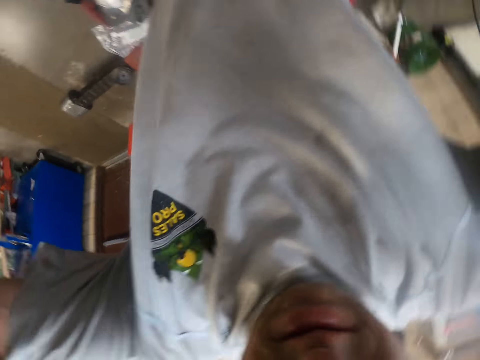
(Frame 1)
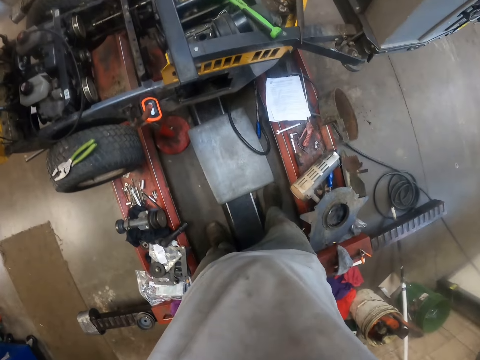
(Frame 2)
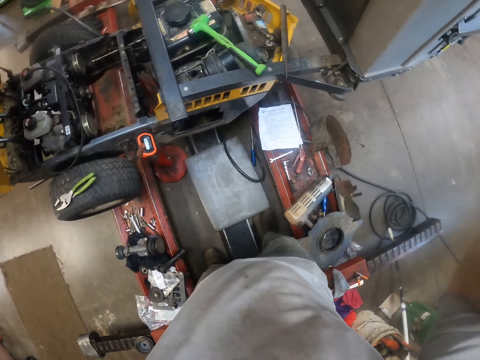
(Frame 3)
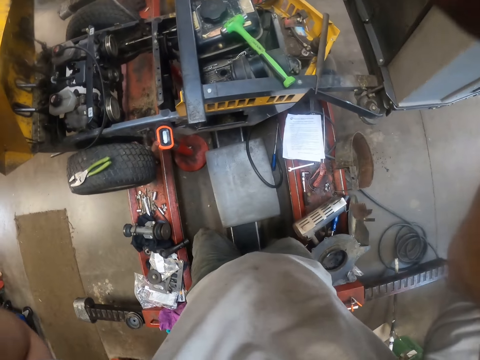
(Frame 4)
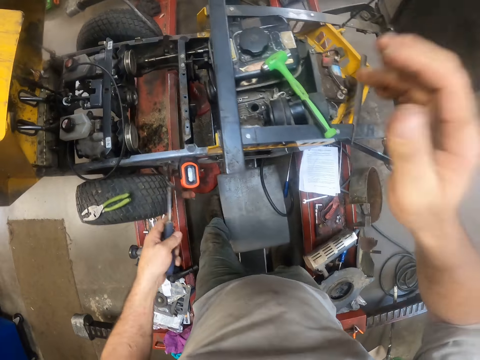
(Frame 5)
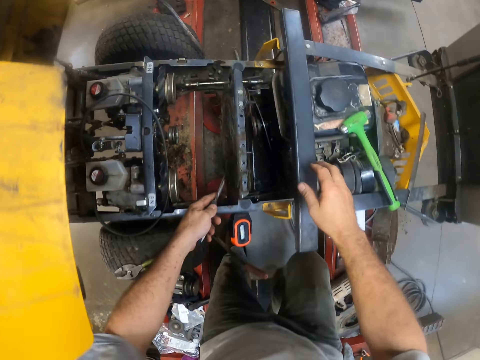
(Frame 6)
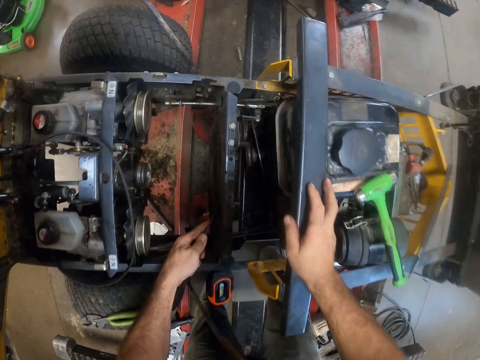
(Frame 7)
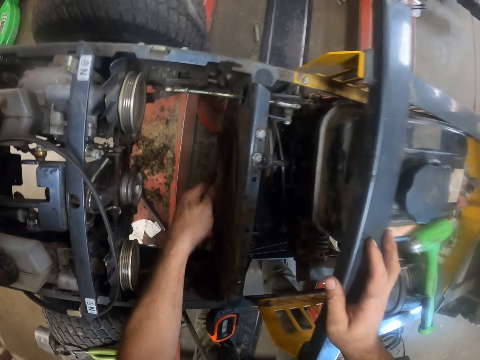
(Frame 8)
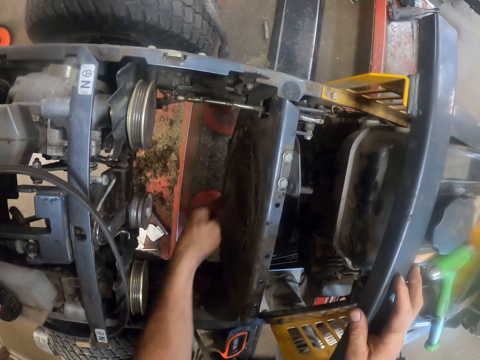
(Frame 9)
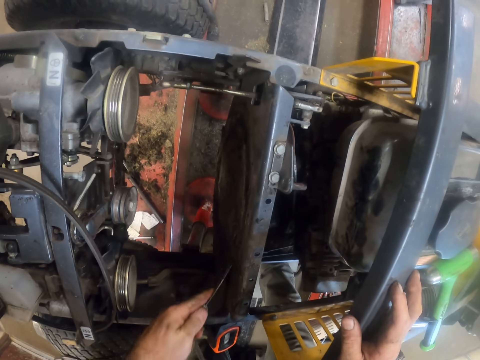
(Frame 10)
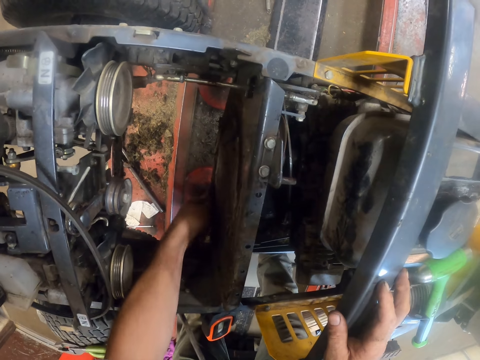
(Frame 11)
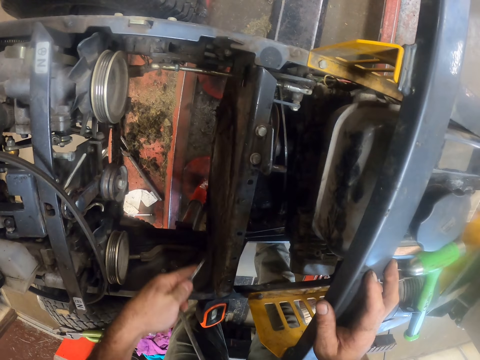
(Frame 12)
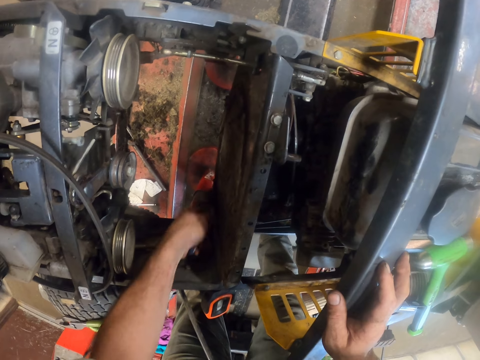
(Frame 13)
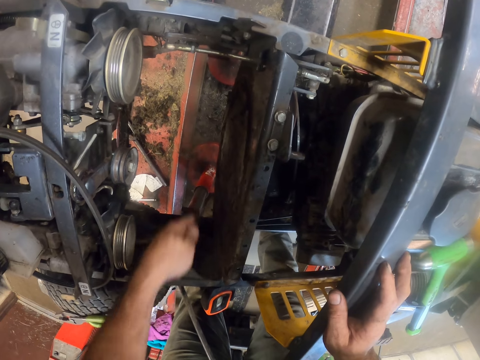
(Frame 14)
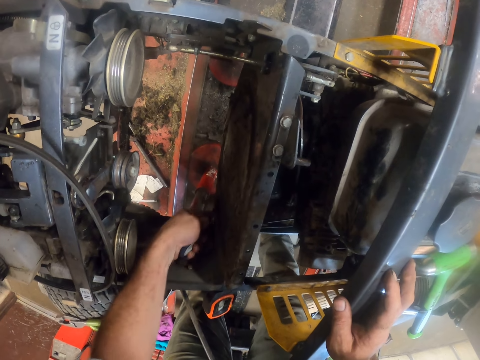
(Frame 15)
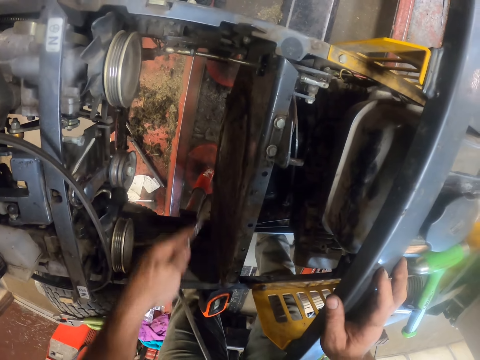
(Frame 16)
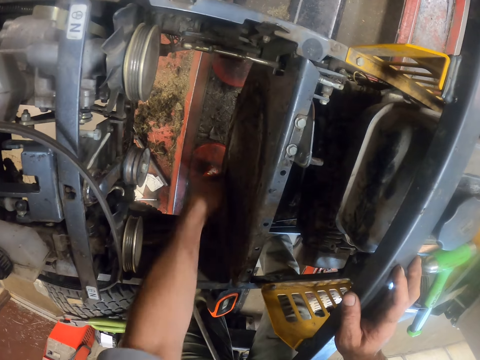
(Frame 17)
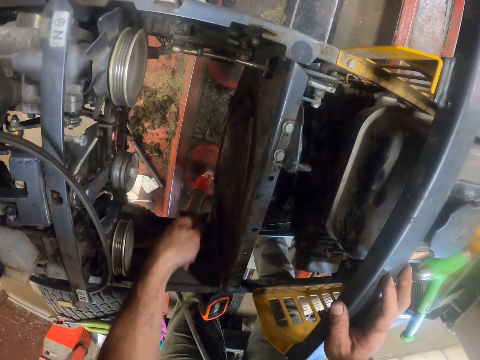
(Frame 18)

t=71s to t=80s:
The camera wearer holds something. He drops both hands from his head. He removes the dirt on the lawn mower. He scrapes the surface on the lawnmower with the scraper.

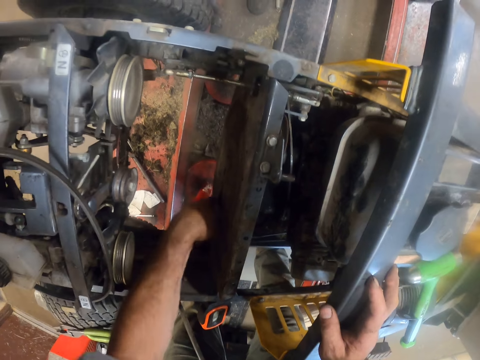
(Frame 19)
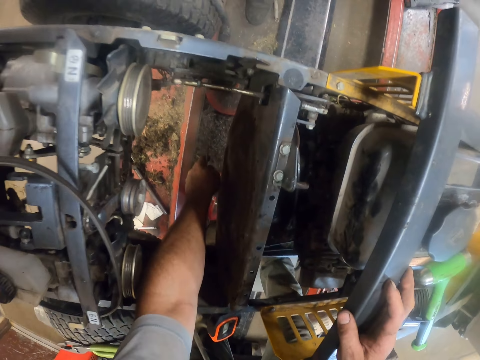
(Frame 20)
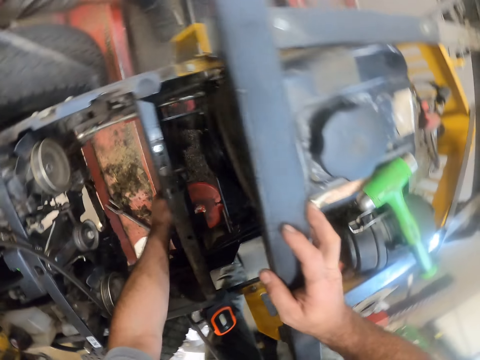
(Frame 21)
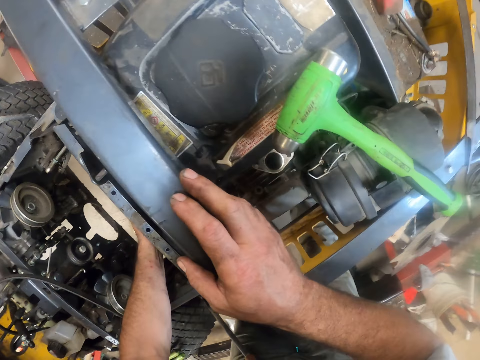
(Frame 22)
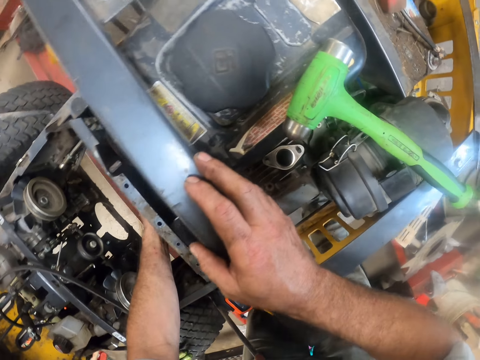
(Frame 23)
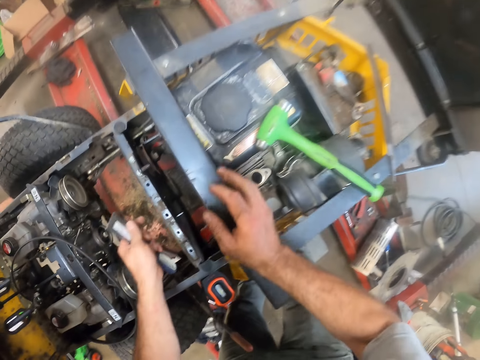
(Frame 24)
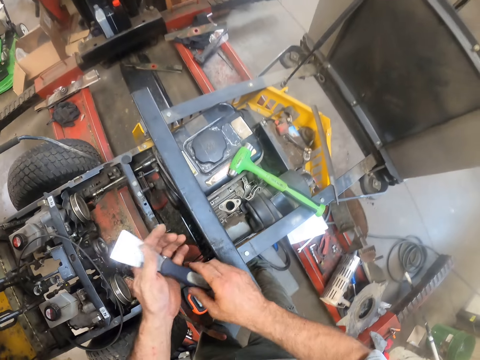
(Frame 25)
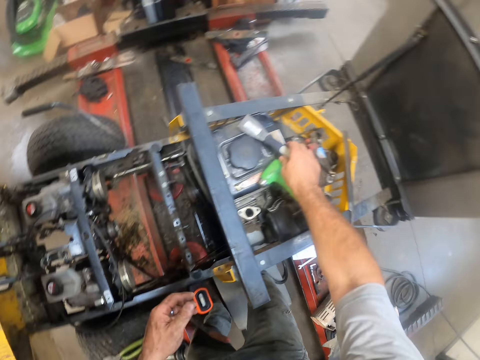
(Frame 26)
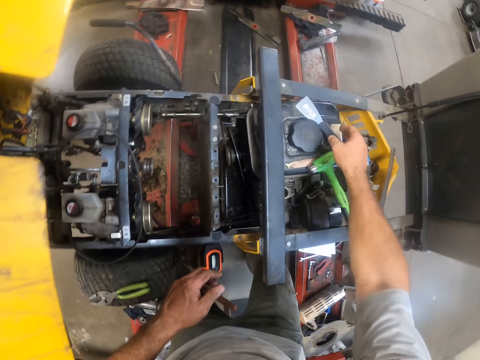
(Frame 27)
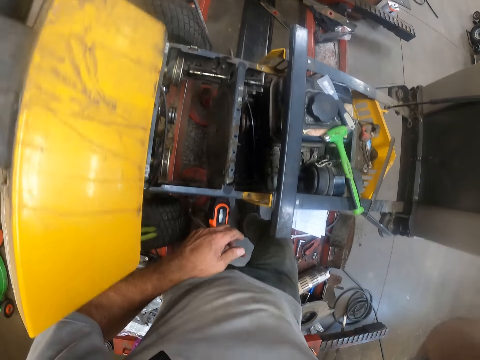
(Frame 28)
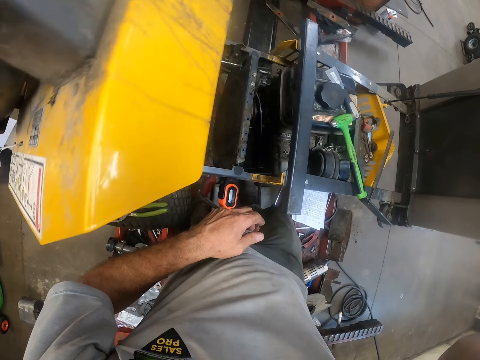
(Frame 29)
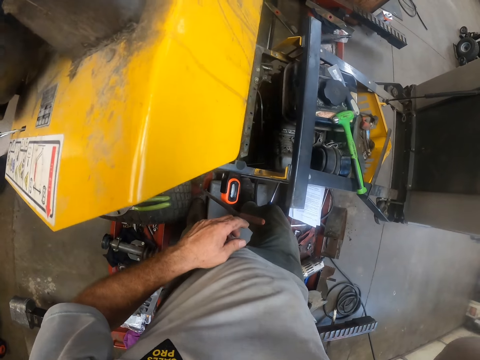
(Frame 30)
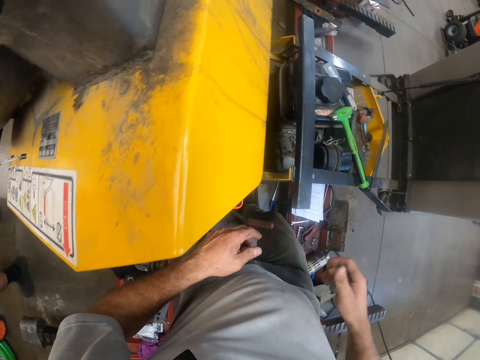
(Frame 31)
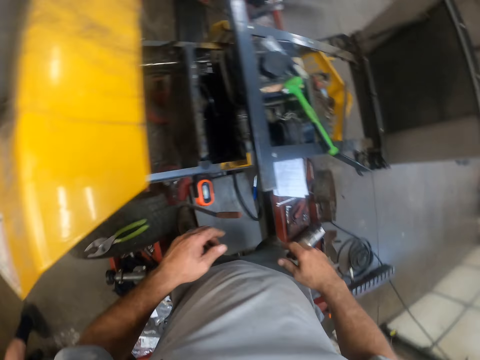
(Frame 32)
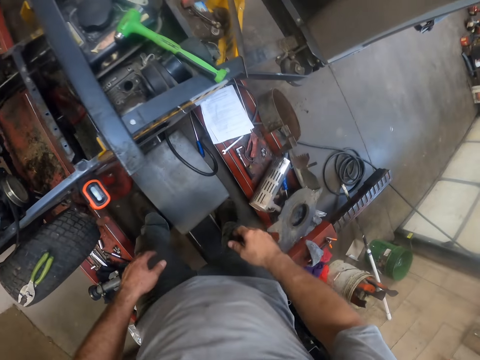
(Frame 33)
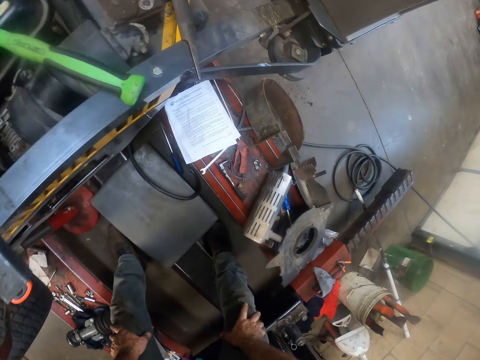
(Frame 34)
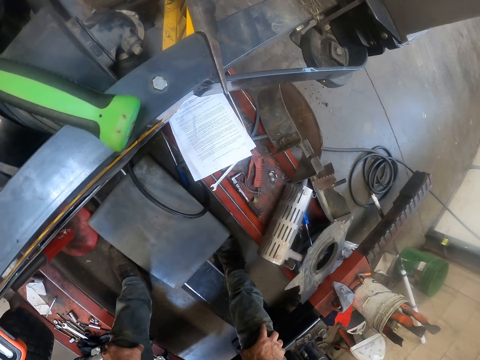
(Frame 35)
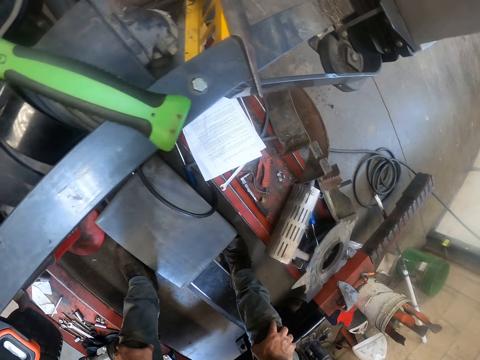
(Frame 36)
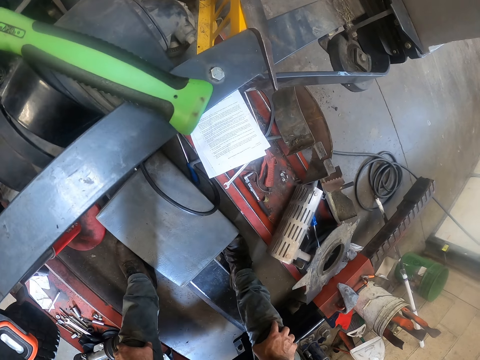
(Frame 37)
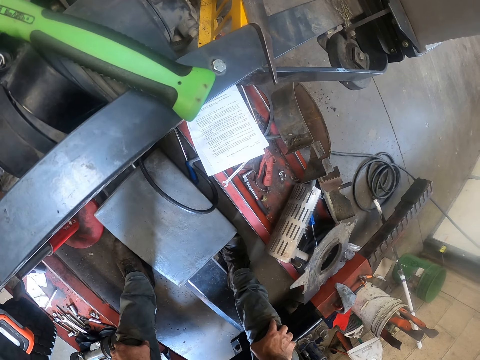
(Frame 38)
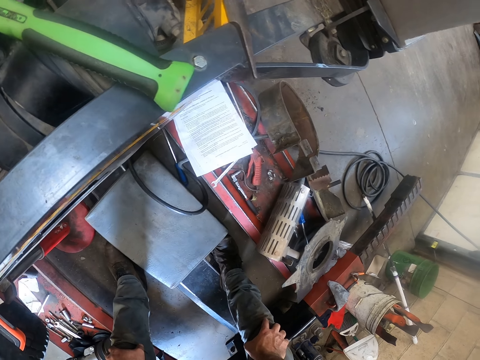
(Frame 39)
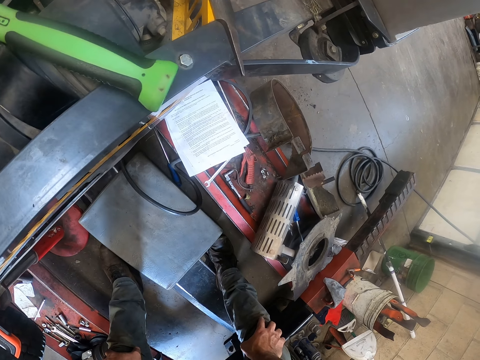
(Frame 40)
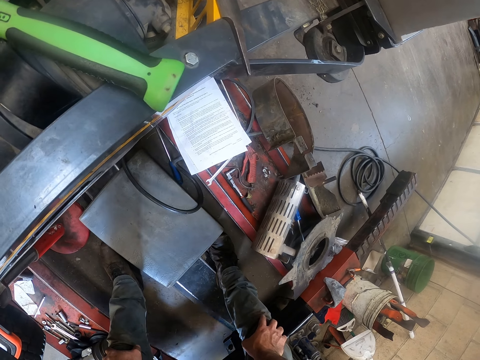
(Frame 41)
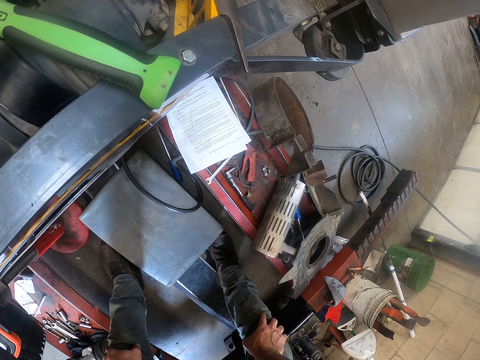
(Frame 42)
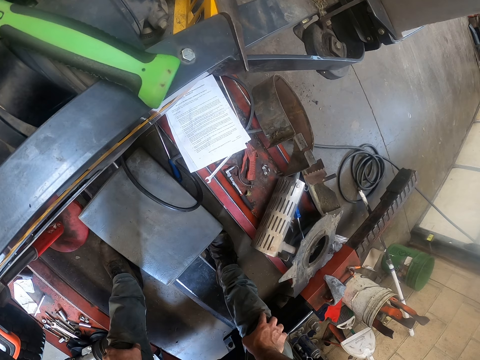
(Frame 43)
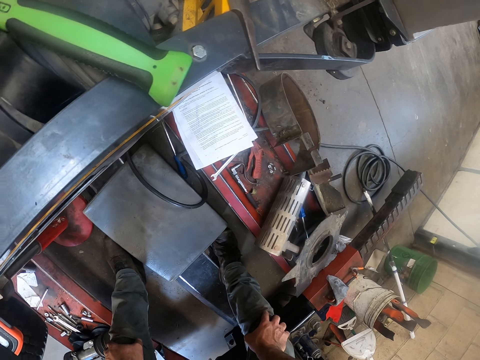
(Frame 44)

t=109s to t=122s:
The camera wearer looks at the lawn mower. He transfers the scraper to his right hand. He places the scraper on the lawnmower's engine. He lifts his right hand towards his head. He holds something. He drops his right hand from his head. A man walks around the workshop. The camera wearer looks at the lawn mower.

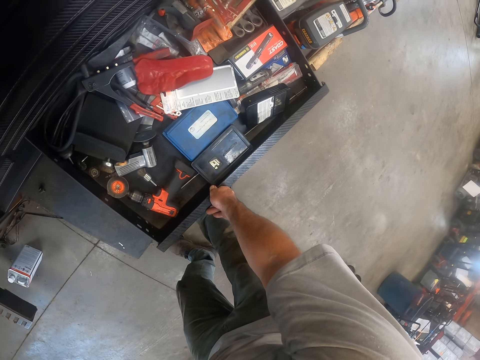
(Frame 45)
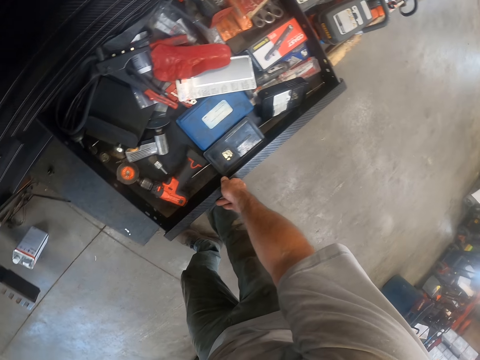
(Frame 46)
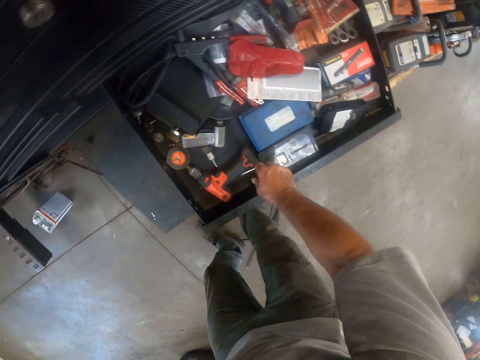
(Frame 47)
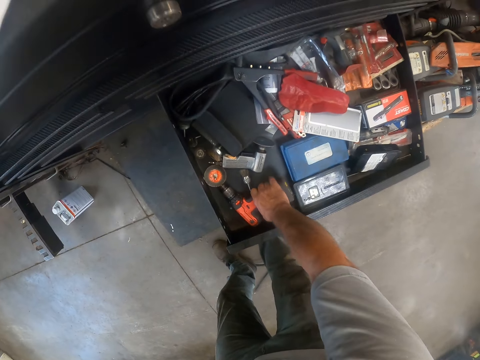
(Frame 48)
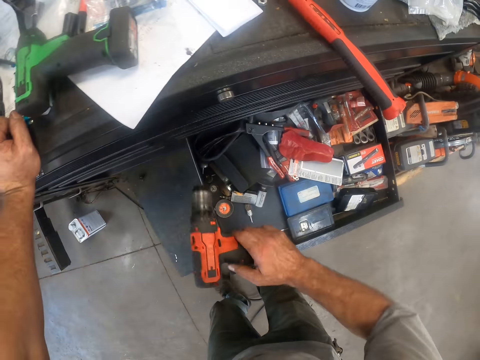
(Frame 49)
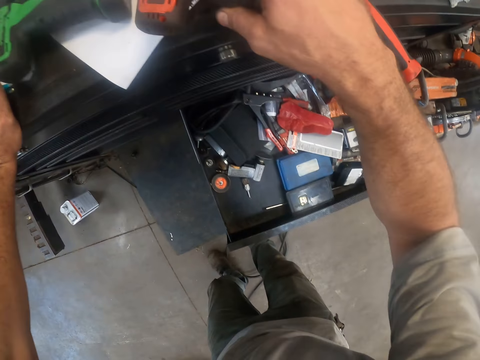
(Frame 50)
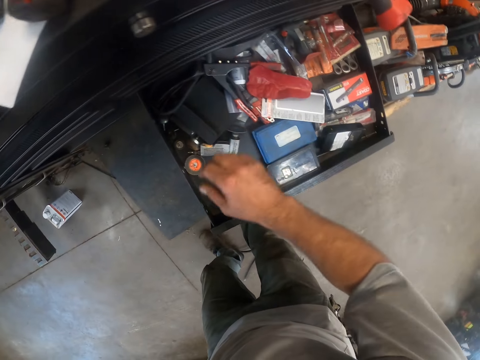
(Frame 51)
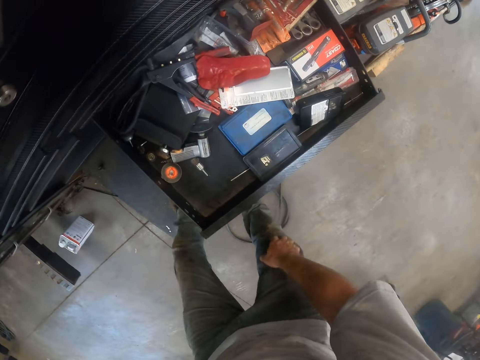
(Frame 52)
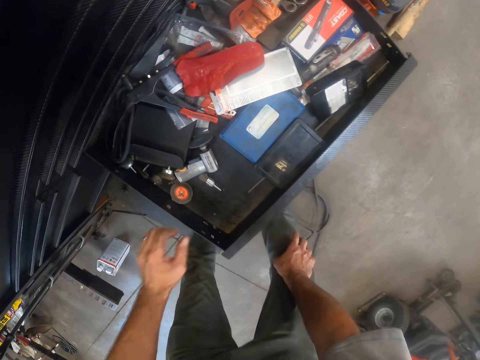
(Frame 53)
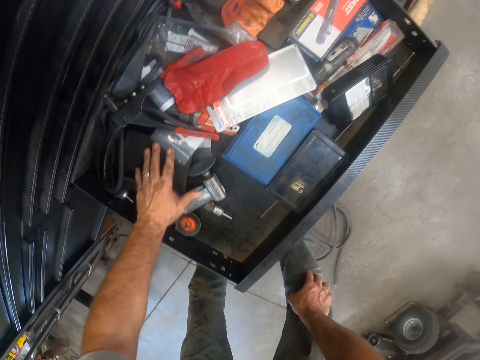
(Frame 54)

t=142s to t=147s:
The camera wearer picks up a wrench gun from the drawer with his right hand. He places the wrench gun on top of the cabinet.
